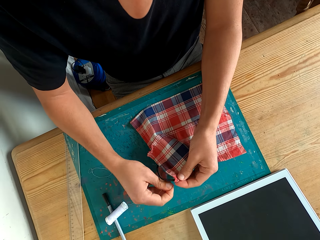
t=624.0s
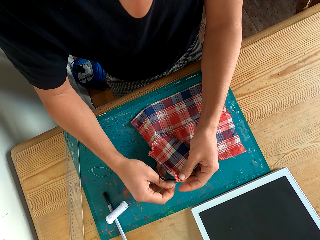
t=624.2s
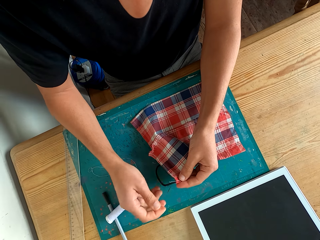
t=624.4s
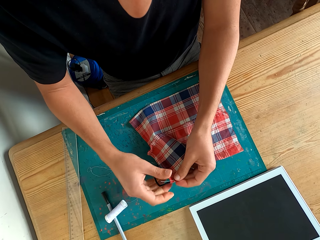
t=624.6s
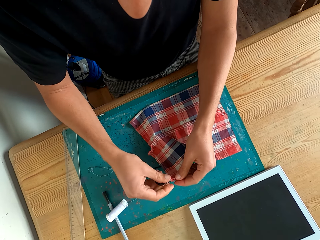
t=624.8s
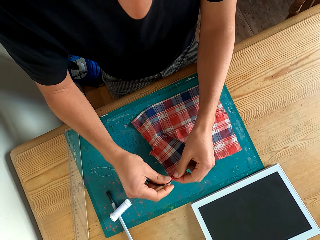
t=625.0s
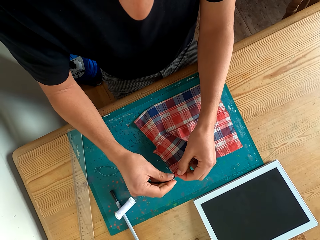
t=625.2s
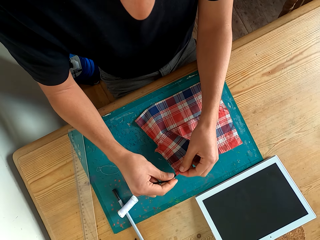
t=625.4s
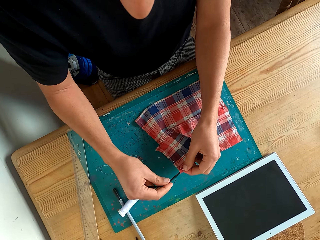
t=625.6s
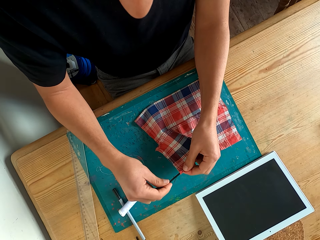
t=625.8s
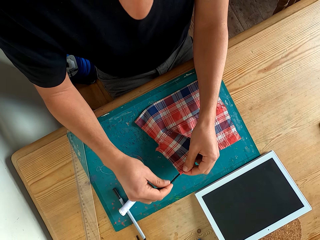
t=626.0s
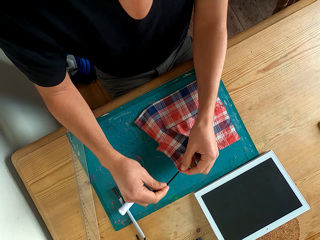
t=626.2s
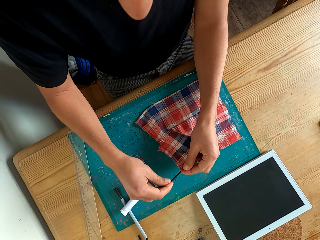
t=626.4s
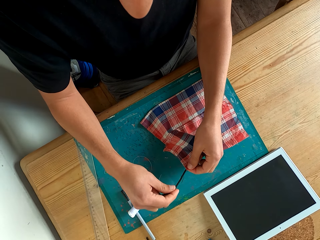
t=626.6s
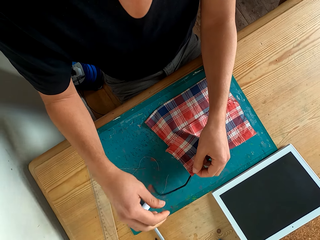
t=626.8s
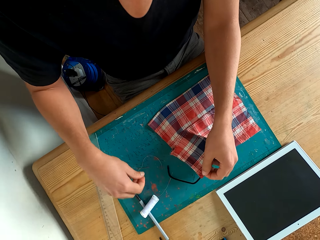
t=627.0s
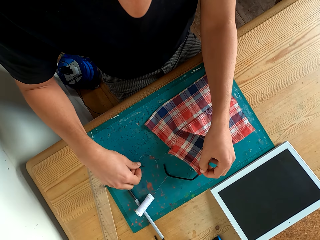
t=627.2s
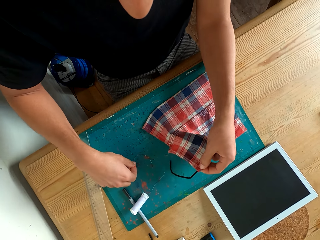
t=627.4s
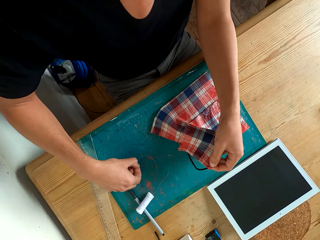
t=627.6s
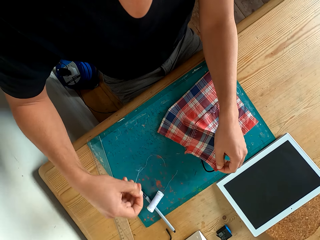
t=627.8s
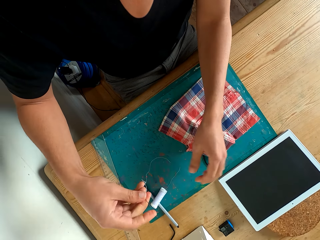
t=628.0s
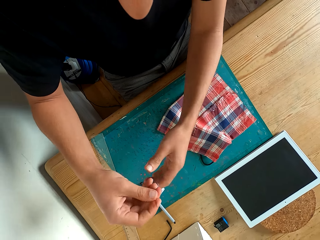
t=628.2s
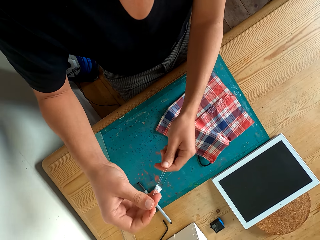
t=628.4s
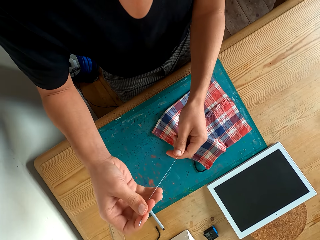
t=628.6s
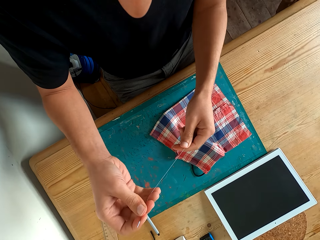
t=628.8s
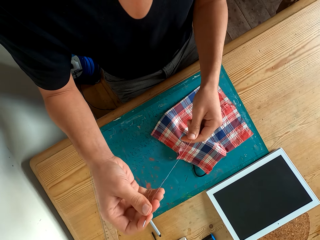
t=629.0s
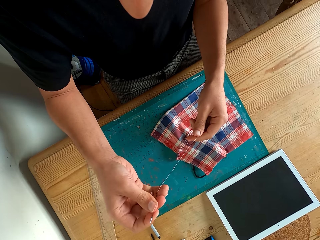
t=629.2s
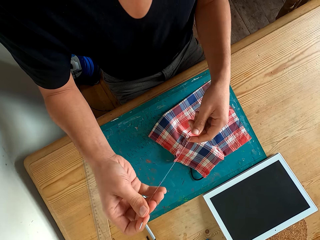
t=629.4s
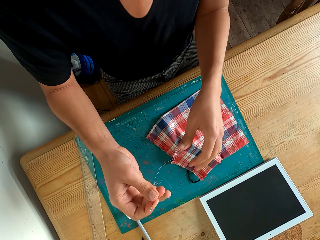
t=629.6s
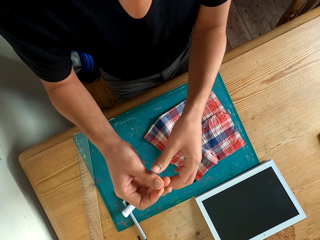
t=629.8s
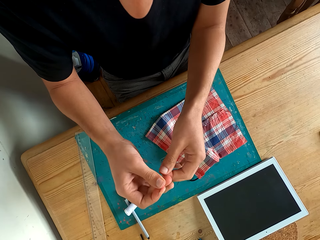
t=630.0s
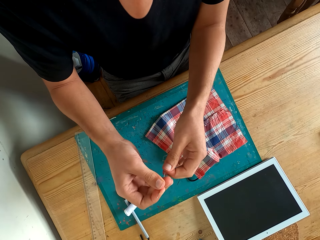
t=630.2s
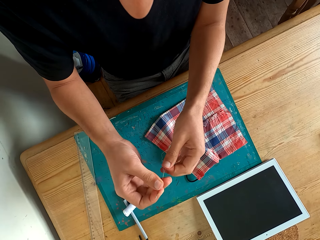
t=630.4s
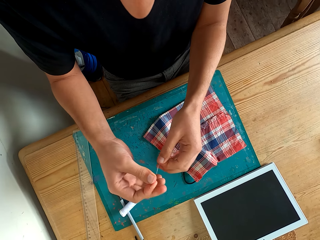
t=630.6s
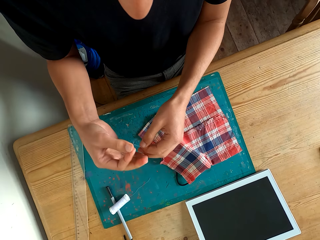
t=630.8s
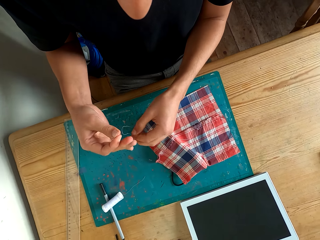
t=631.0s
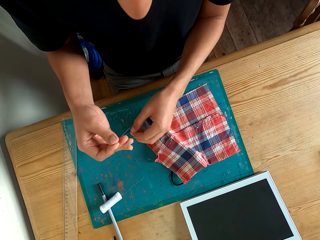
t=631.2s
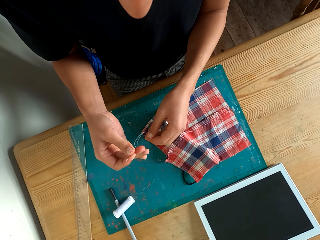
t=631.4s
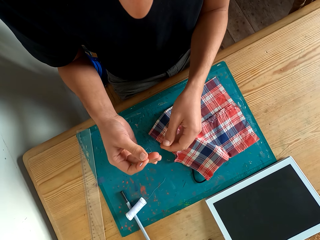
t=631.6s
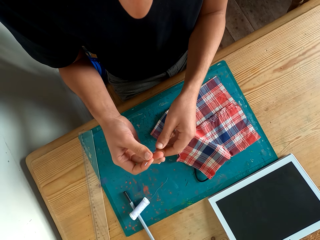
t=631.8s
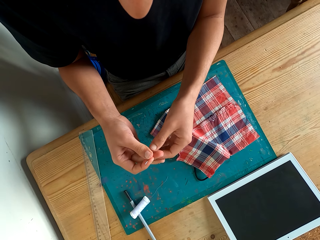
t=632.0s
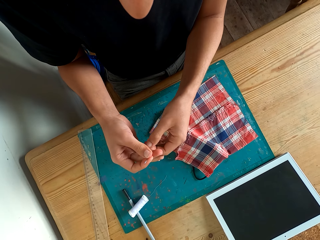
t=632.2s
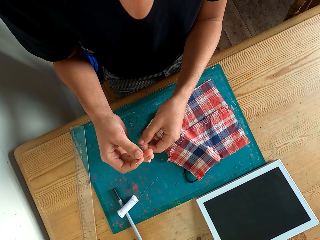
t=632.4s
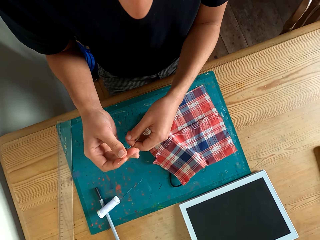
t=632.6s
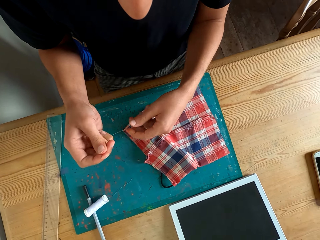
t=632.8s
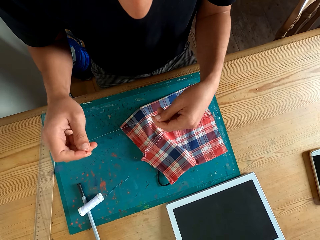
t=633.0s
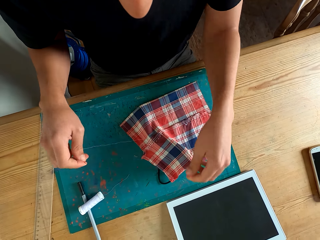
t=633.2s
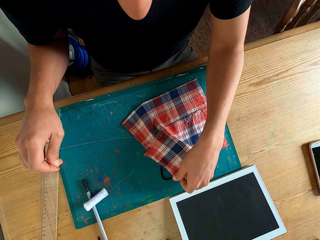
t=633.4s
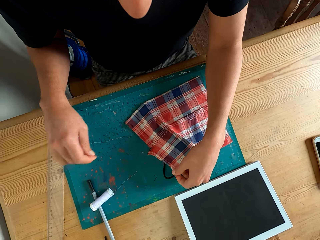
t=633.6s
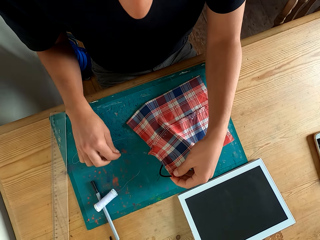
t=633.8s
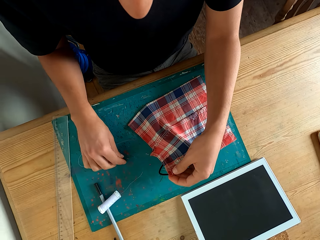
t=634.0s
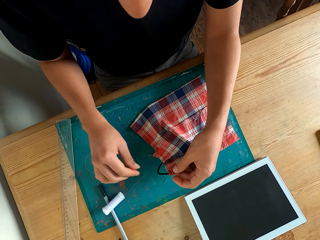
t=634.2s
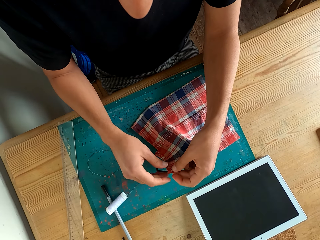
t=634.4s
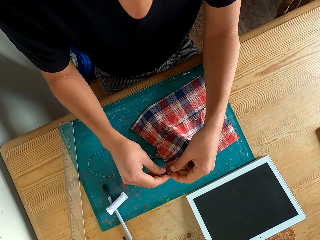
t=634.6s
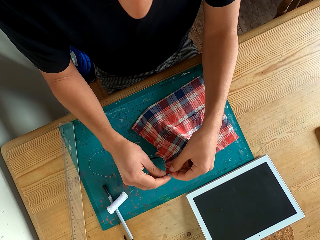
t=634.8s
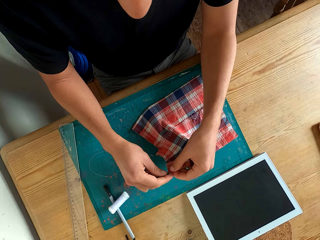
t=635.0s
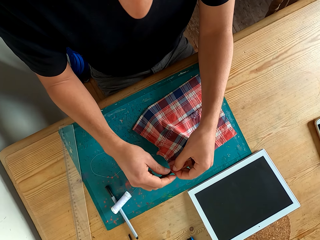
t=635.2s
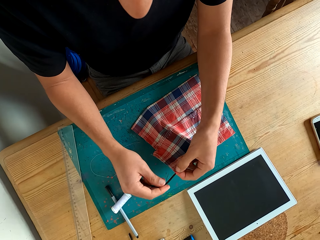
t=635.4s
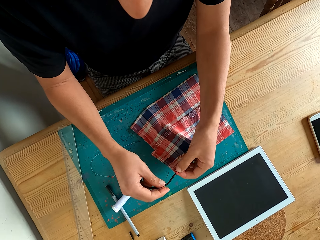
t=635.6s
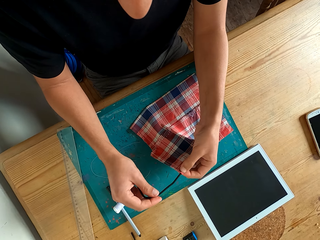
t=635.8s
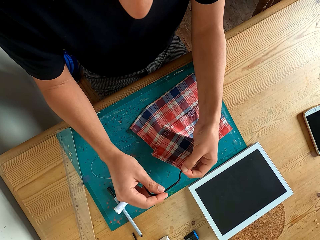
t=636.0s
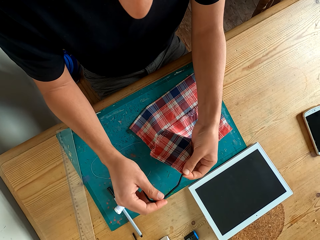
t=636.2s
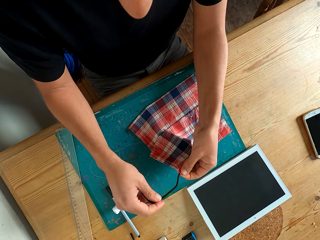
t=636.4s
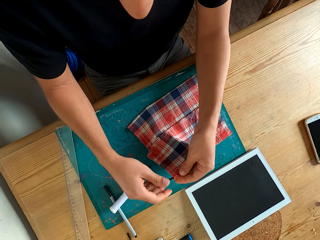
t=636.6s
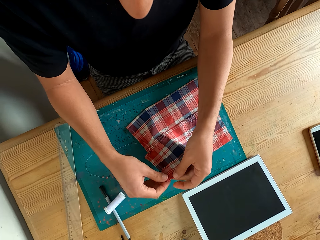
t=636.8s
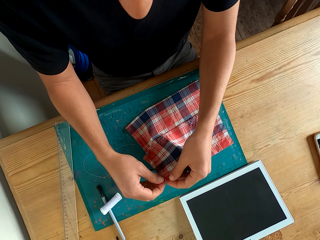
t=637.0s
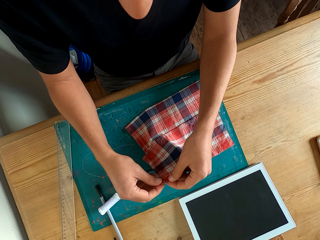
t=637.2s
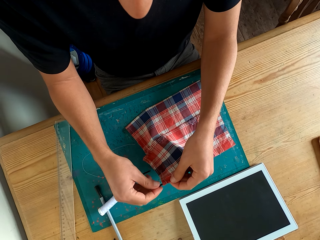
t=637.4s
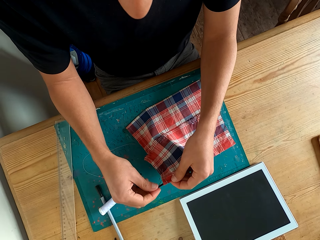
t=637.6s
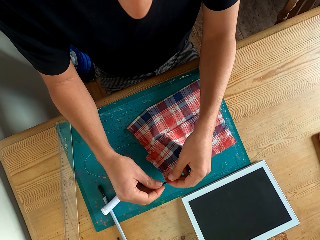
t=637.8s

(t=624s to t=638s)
The camera wearer straightens the rubber band on the fabric. They pick a needle from the table and hold the needle with both hands. They straighten the thread and adjust the thread with a hand. They put the thread on the table. They hold the cloth with a hand, place the needle on the table and pull the string with a hand. They touch the fabric.

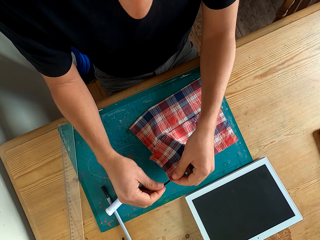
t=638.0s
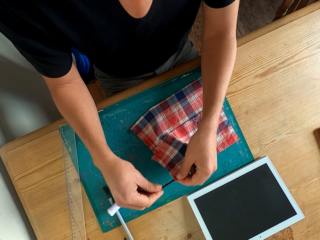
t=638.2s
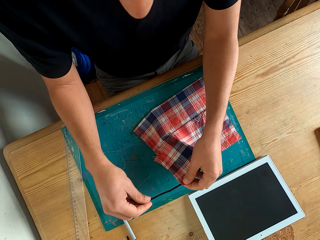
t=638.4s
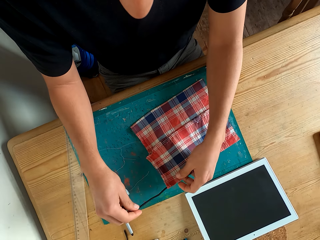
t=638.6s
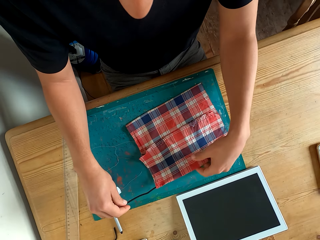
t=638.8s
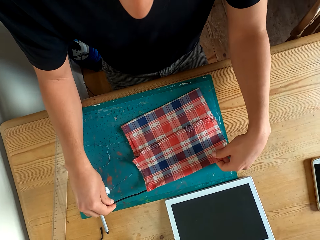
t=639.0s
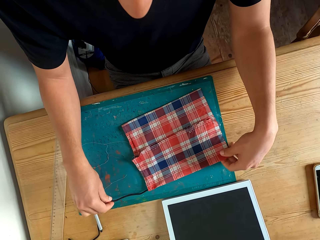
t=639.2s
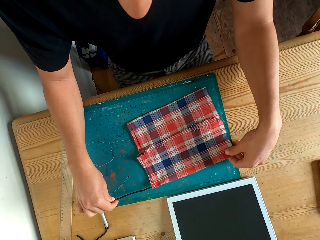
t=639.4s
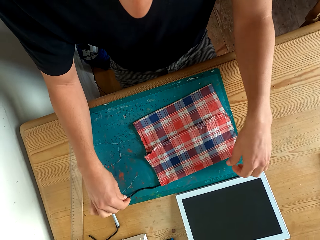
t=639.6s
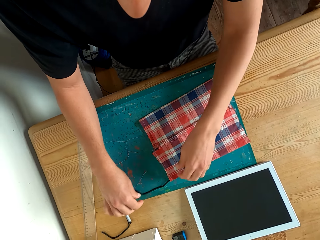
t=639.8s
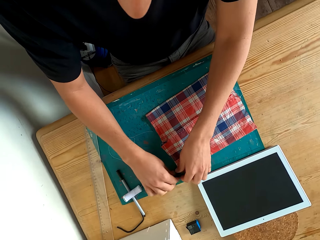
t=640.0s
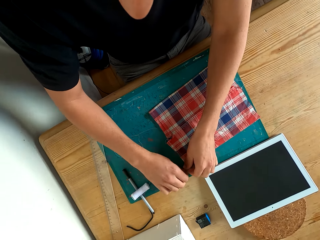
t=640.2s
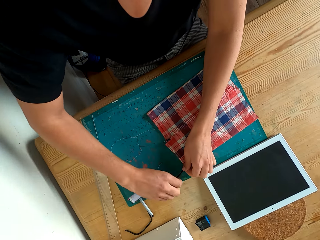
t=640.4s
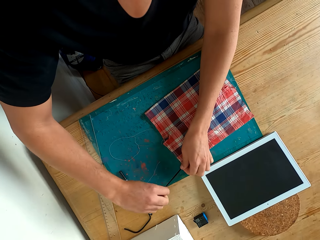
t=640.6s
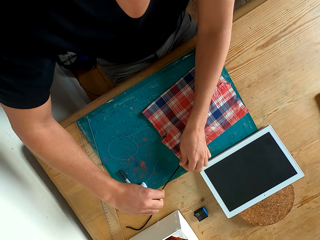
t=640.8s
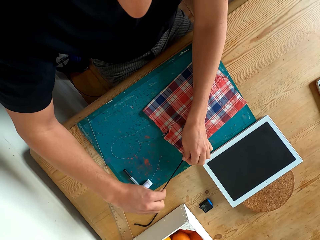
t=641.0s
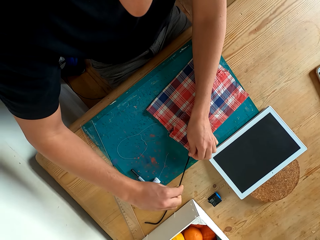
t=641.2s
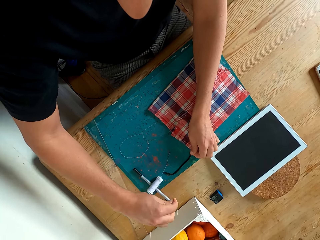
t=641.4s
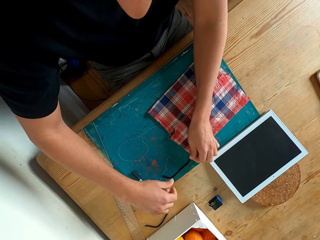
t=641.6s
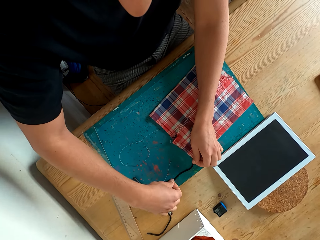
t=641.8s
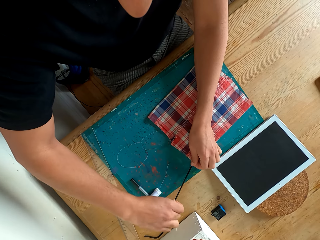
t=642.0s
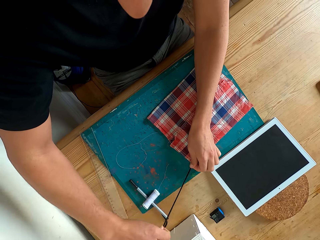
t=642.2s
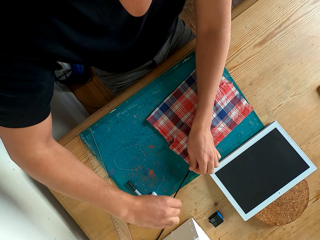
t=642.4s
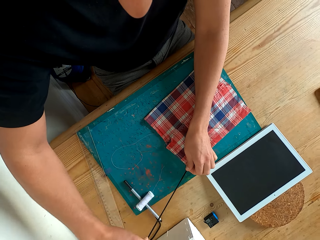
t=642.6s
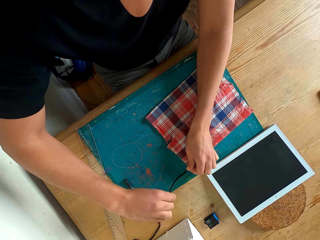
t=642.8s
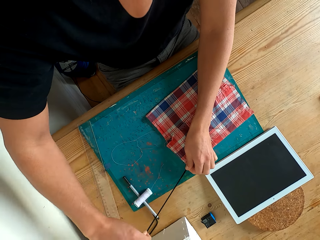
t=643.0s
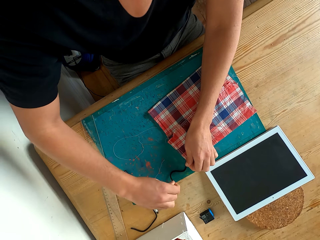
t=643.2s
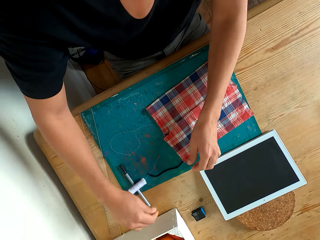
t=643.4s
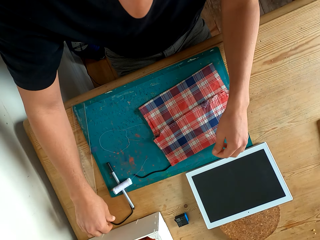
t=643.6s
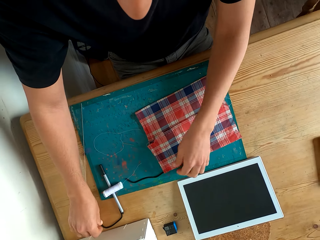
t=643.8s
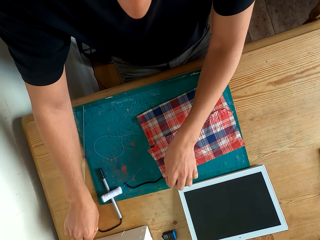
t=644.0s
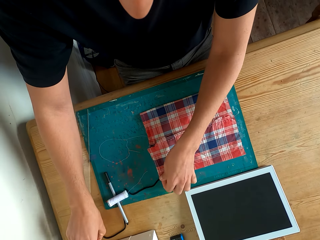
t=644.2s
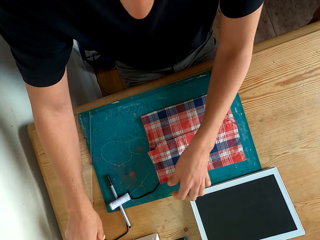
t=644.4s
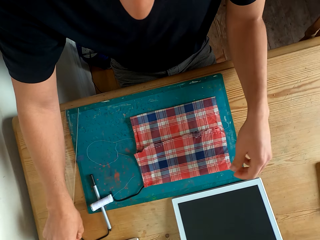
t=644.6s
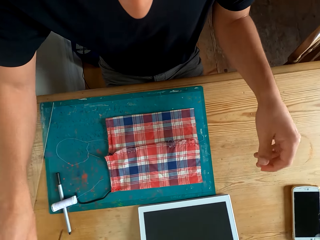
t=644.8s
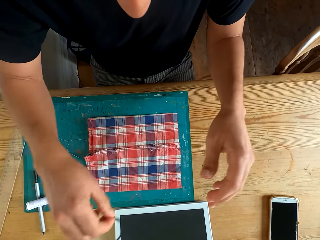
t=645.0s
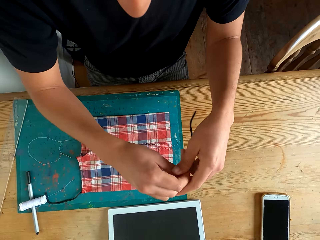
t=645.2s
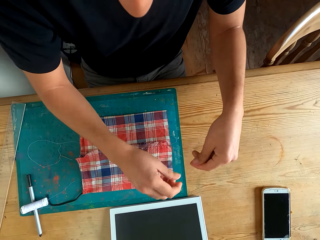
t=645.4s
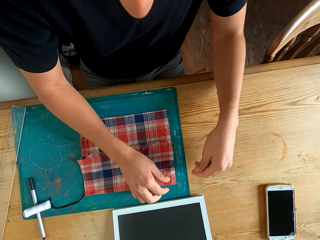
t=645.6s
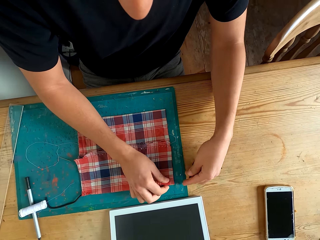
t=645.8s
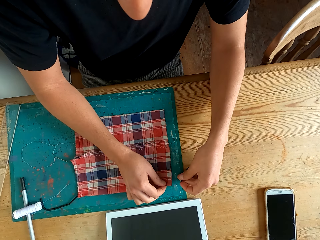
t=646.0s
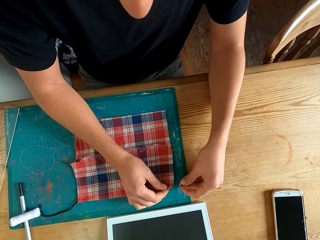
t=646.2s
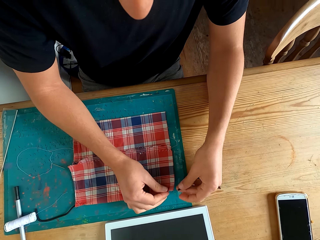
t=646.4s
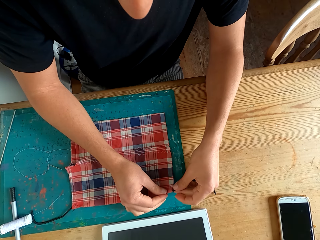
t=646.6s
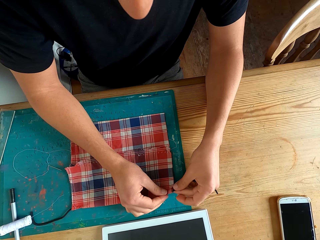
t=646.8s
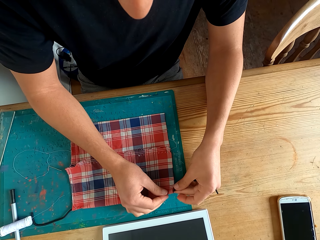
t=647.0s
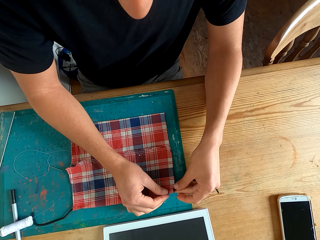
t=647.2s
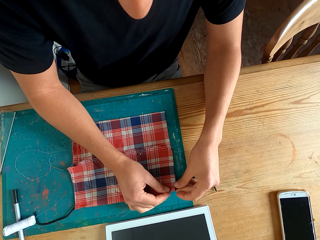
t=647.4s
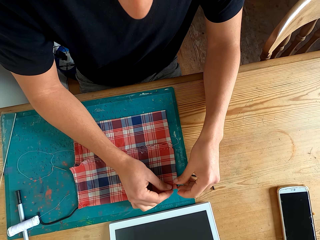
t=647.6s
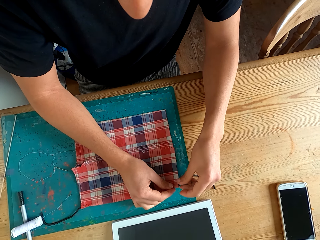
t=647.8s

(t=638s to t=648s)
The camera wearer straightens the rubber on the fabric. They move the cloth with a hand, pick thread with a hand, place the thread on the other hand and hold the cloth with a hand.
